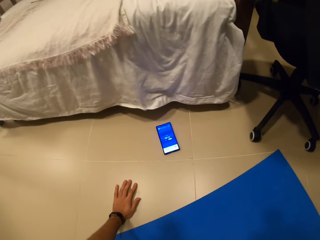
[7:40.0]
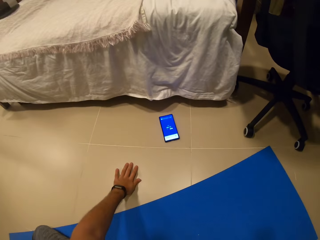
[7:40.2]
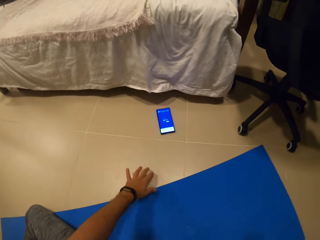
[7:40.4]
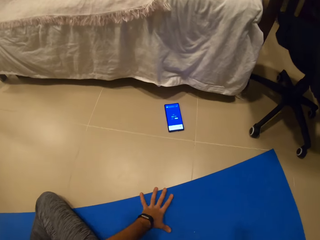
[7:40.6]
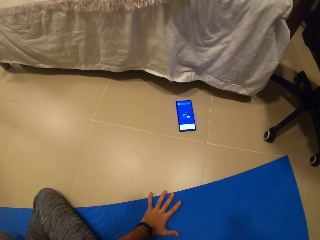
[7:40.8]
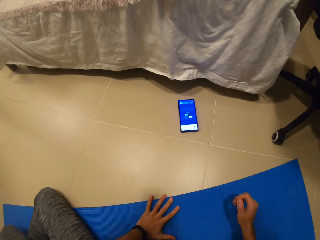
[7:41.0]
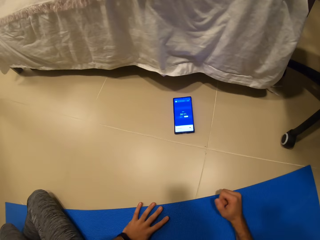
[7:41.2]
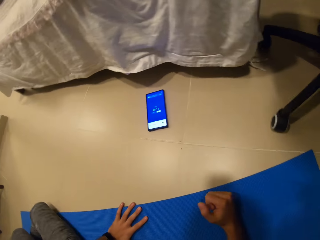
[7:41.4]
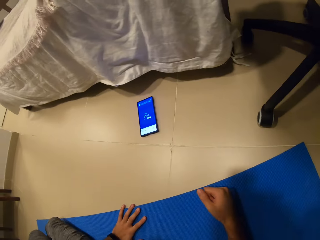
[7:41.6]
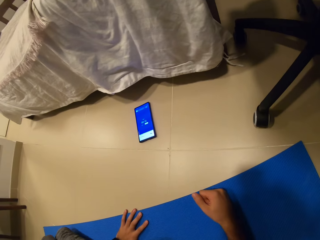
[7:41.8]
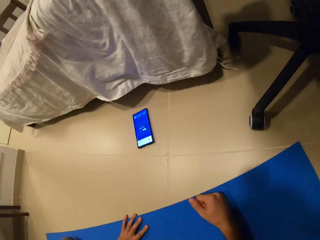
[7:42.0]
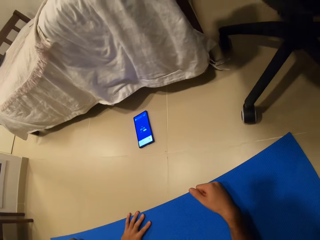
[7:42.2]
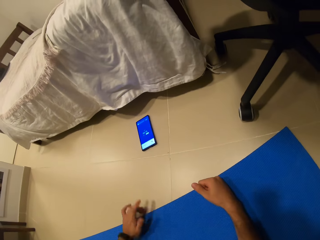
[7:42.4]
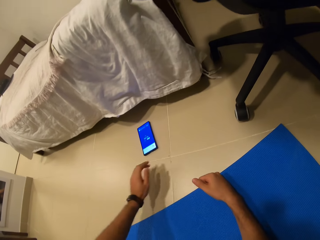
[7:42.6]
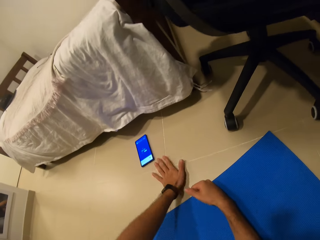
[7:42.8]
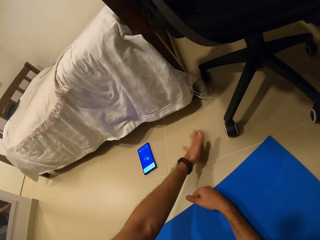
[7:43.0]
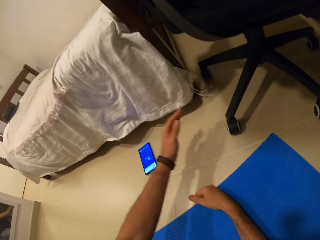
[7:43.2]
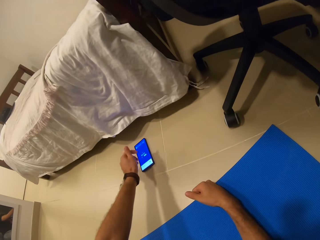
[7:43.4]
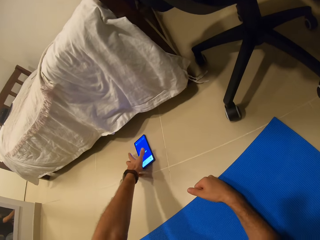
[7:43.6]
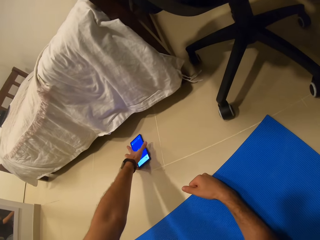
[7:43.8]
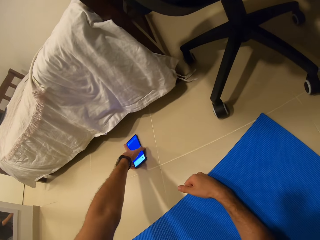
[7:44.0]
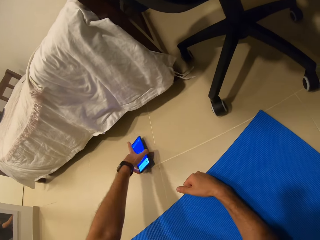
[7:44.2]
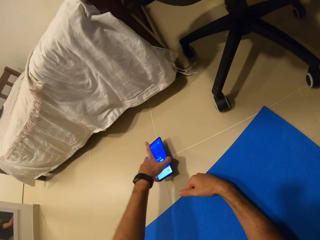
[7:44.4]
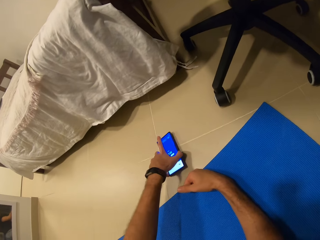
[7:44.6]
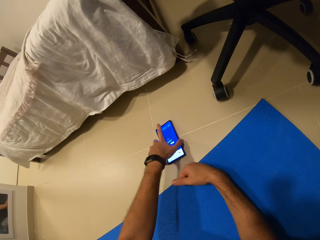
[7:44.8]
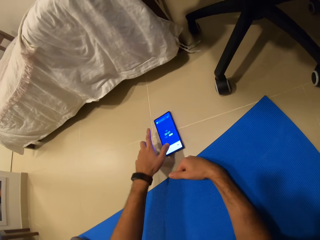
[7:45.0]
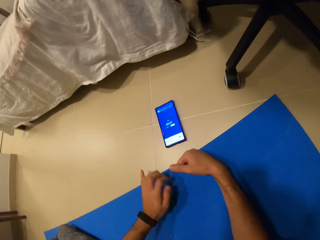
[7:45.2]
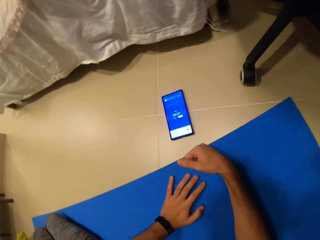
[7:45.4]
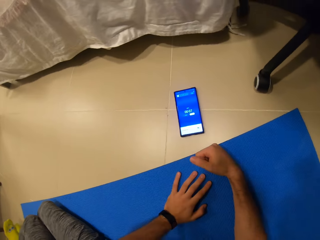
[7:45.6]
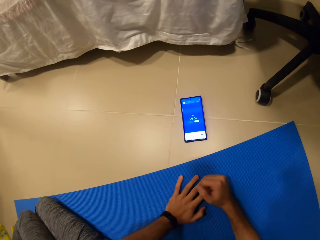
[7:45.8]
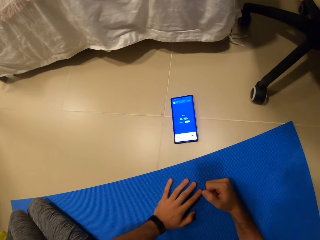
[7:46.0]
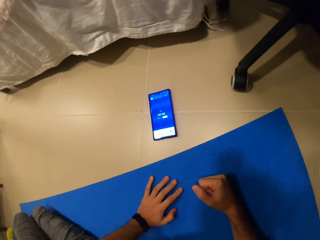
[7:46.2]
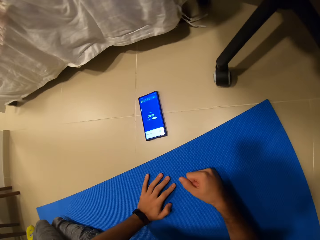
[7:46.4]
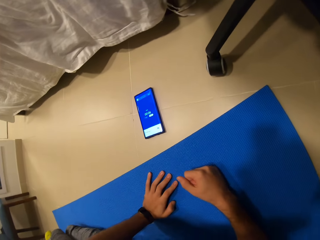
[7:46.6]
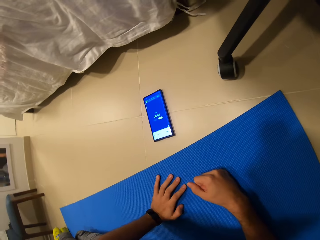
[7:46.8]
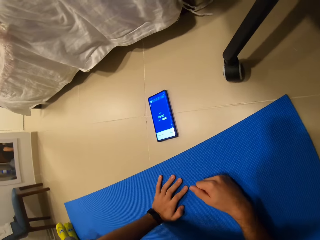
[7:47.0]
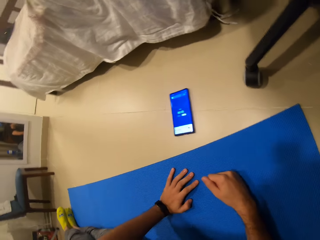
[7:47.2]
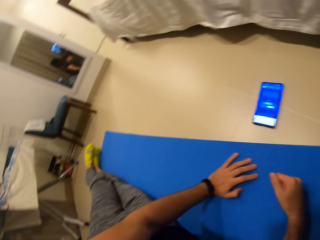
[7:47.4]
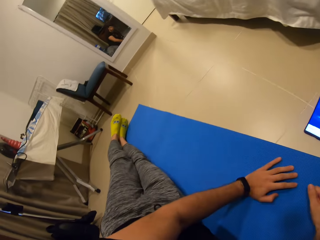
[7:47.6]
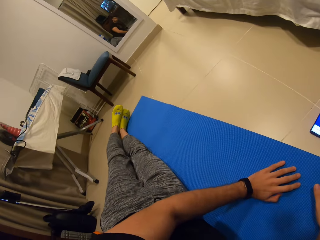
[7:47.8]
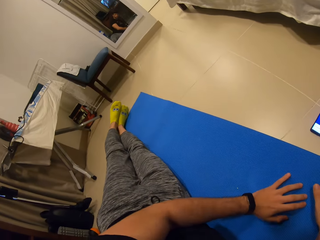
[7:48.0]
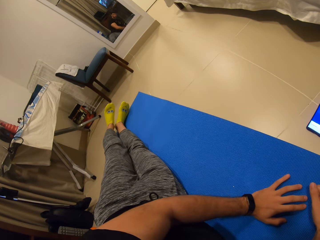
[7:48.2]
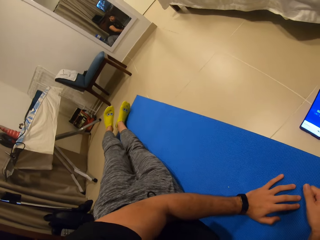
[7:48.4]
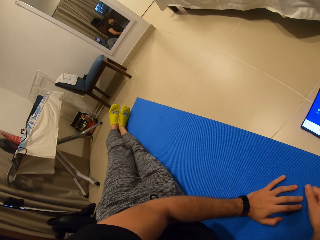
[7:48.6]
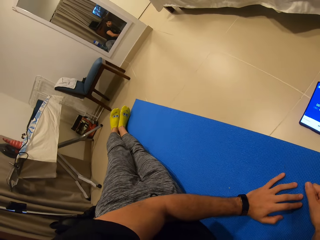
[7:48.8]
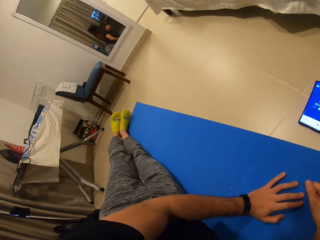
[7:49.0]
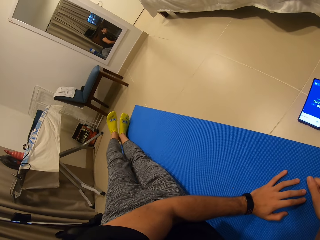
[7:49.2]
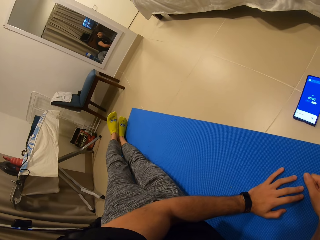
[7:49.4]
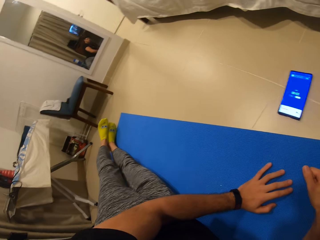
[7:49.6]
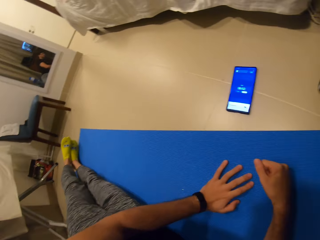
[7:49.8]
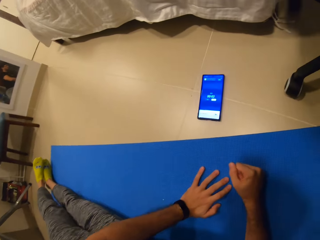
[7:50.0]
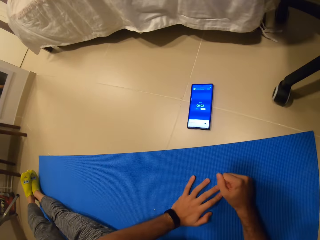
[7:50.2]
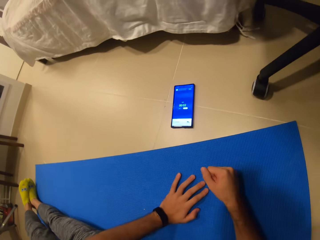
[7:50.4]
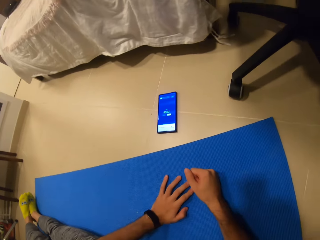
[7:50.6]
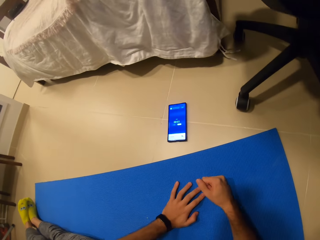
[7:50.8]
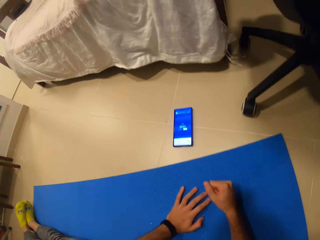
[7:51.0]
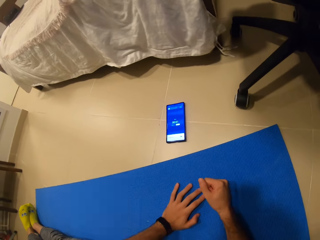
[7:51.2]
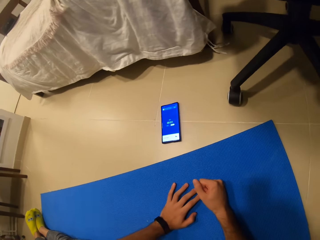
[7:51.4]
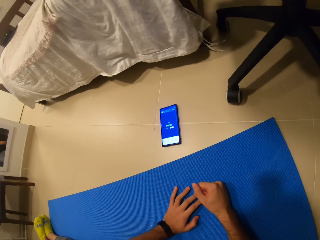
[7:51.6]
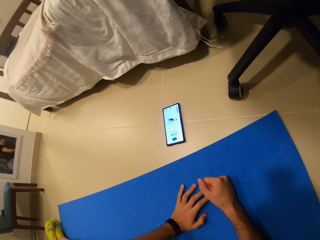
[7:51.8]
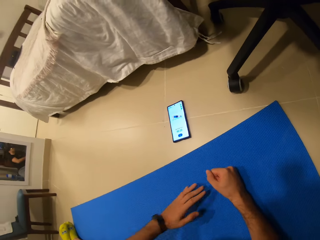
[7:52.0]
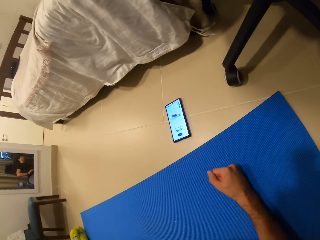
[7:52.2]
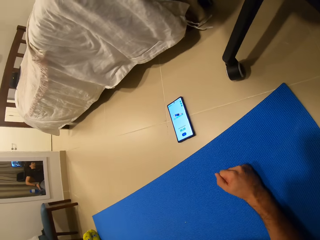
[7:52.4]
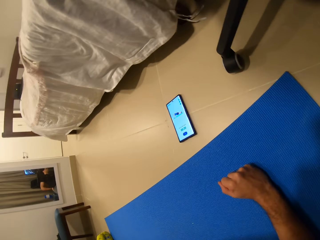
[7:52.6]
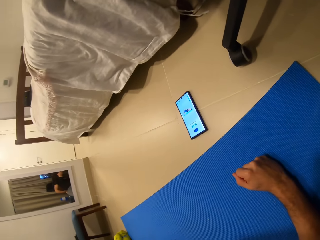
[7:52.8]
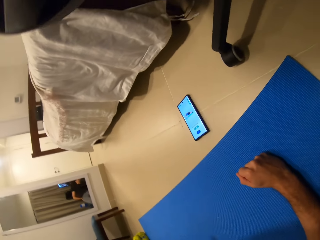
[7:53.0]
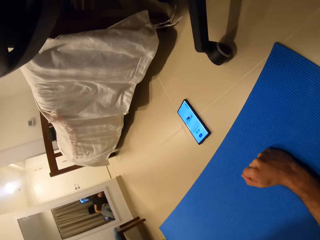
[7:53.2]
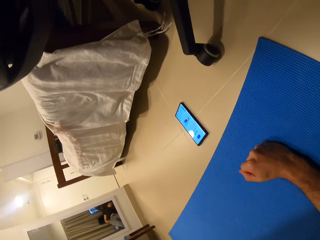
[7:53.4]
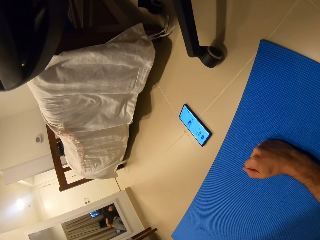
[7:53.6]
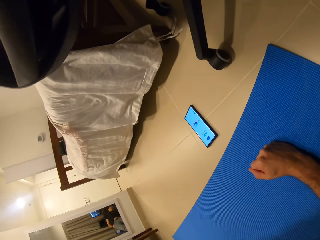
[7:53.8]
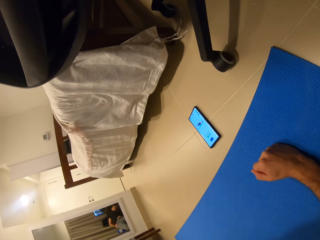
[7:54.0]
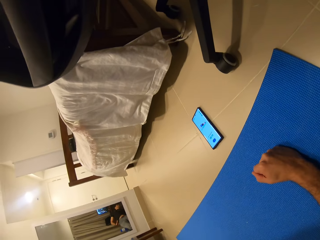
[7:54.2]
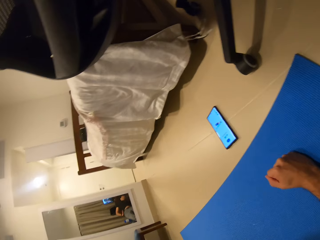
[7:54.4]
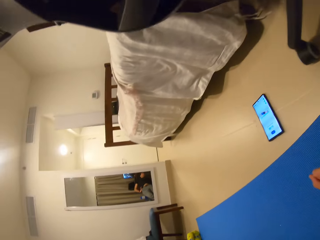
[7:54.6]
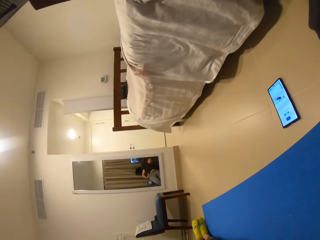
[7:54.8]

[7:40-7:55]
The camera wearer moves around the gym mat. He wipes the floor. He picks up the phone on the floor with his left hand. He drops the phone on the floor with his left hand. He moves around the gym mat. He positions his body on the exercise mat. He looks around. He moves his legs. He looks around. He exercises.

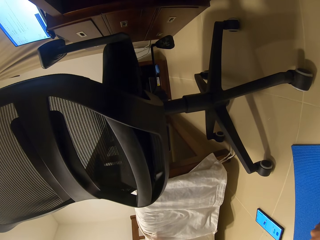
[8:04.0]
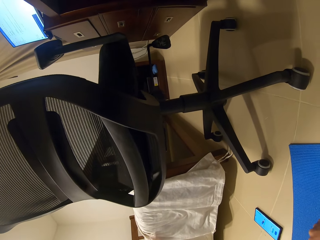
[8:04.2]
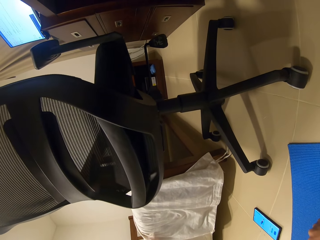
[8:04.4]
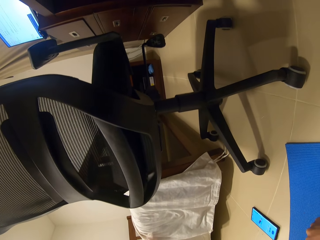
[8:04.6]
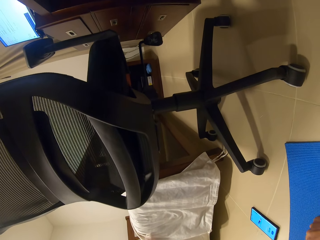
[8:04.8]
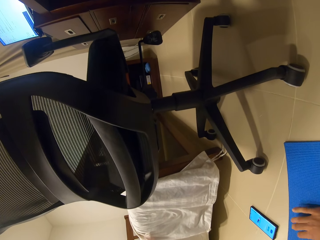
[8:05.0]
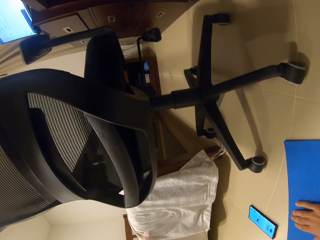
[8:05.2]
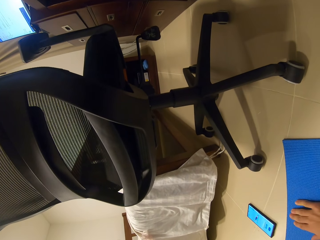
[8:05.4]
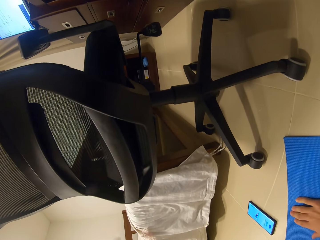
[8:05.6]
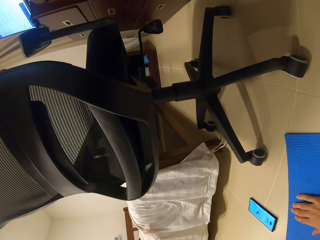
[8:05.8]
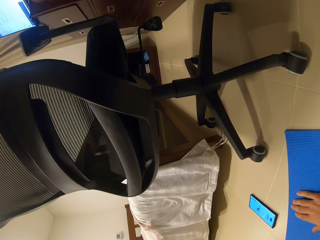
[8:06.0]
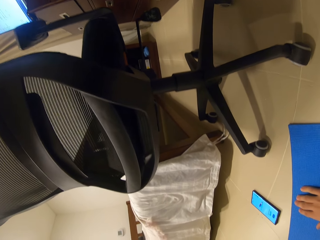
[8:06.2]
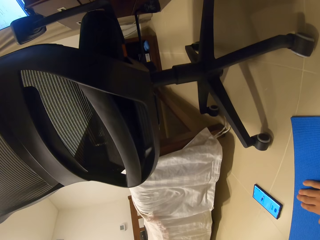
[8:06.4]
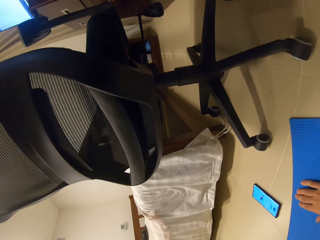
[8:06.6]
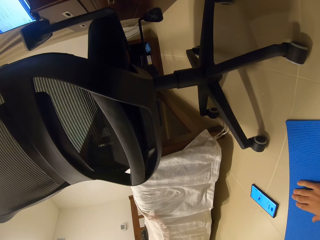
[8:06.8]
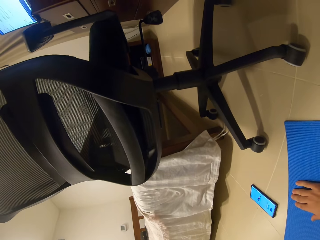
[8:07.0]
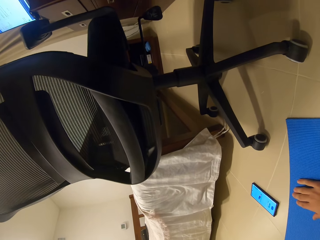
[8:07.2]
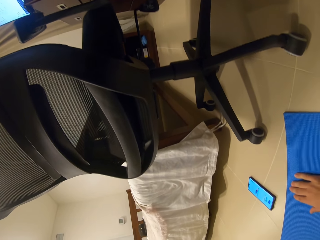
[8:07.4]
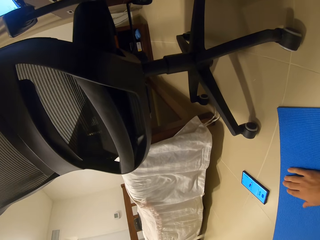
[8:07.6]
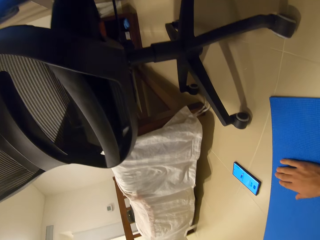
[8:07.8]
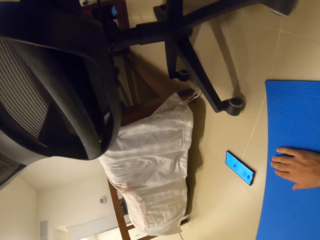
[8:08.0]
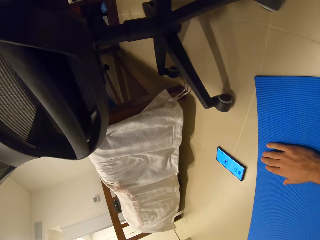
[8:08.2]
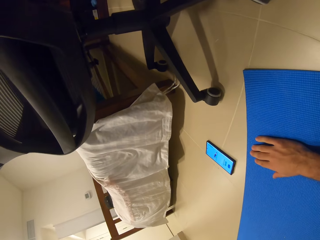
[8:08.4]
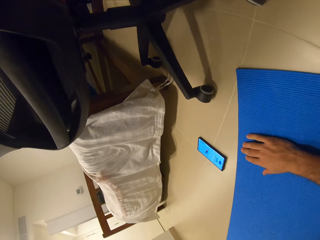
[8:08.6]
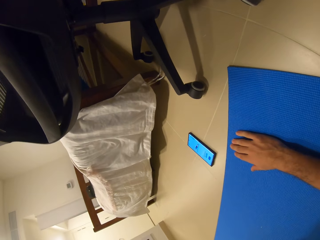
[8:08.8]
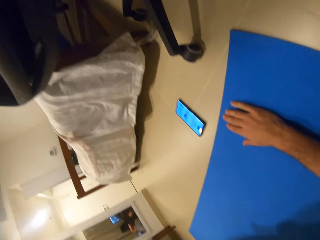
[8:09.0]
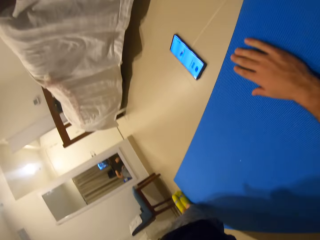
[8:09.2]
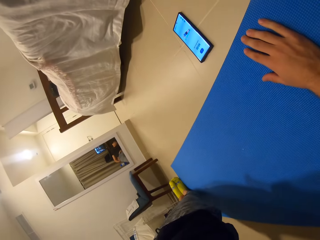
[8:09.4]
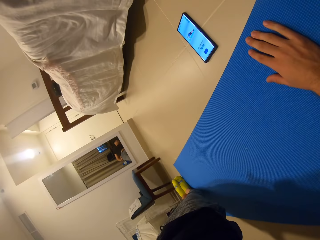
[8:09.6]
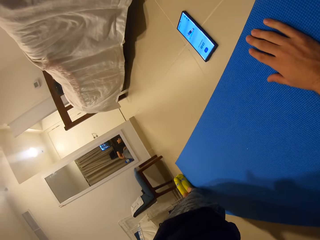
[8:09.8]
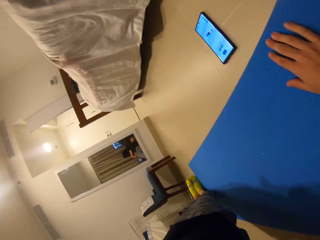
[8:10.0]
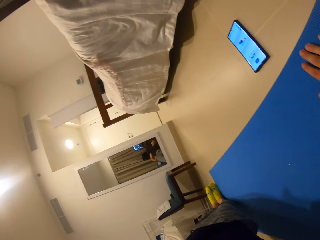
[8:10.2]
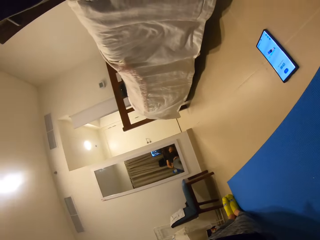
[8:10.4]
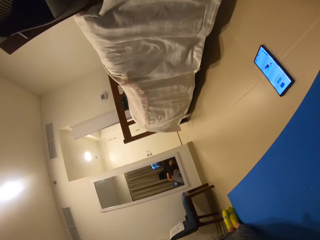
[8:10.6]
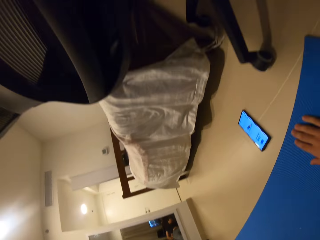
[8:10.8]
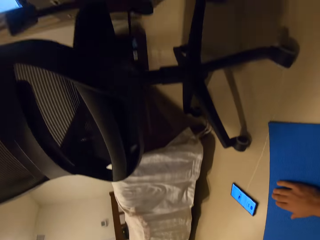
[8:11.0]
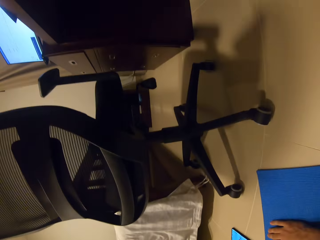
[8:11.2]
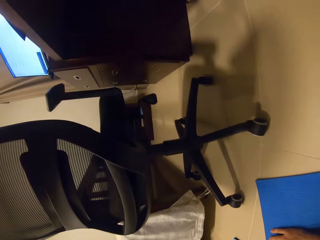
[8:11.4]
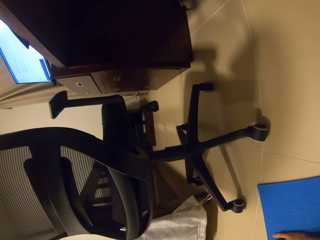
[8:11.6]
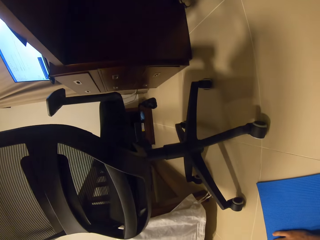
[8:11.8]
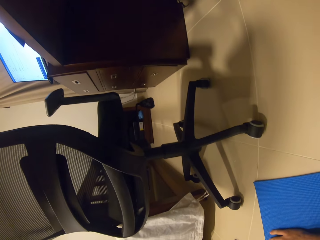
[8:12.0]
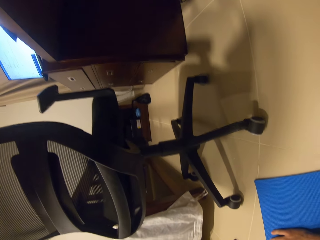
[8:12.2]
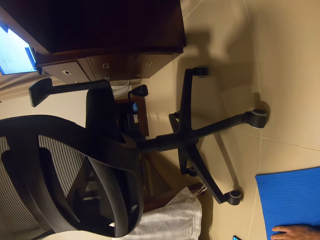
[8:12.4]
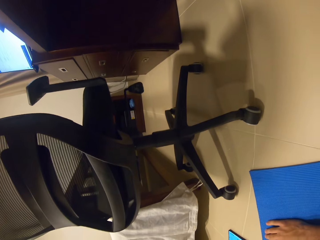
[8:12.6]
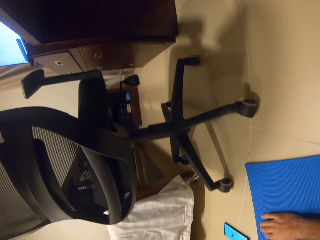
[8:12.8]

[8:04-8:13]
The camera wearer moves a hand. They look around.
